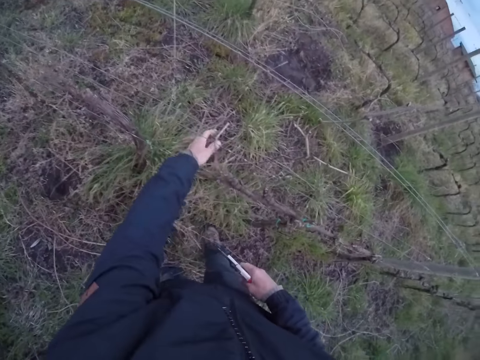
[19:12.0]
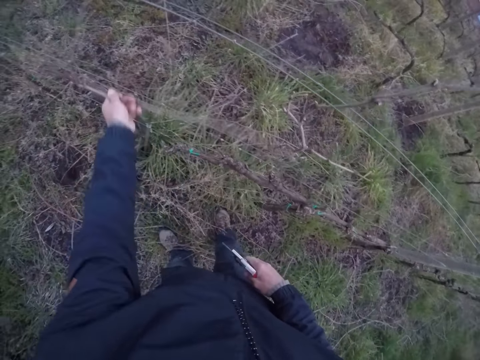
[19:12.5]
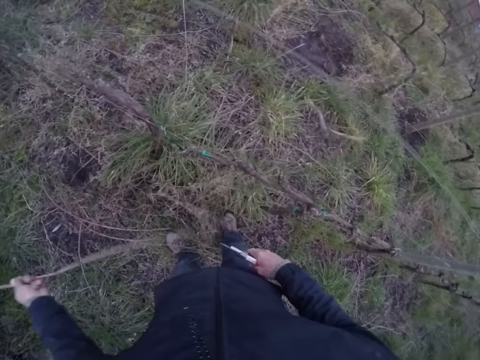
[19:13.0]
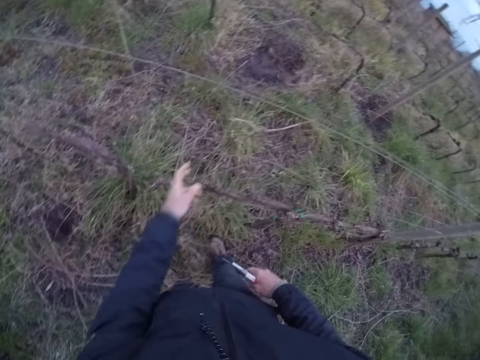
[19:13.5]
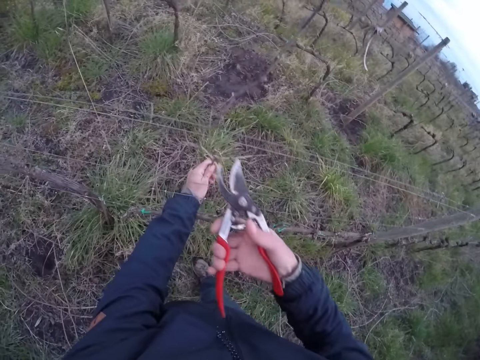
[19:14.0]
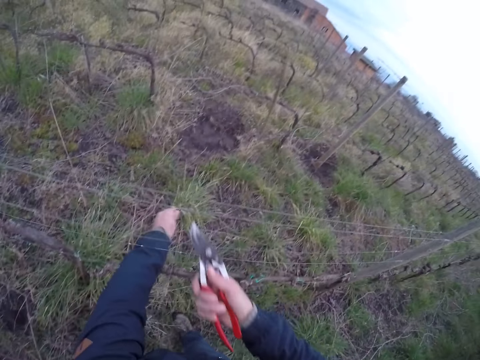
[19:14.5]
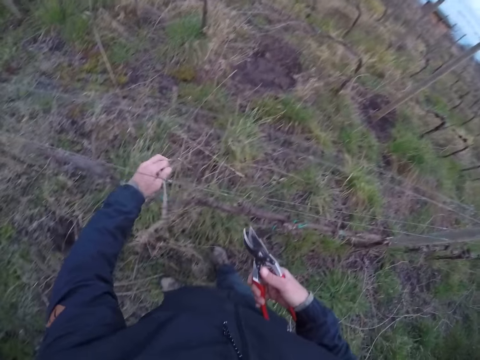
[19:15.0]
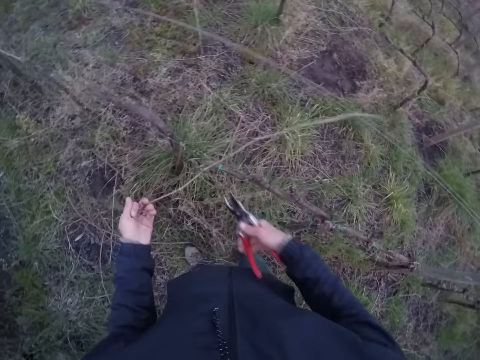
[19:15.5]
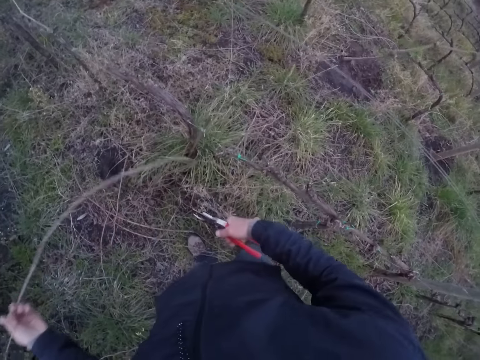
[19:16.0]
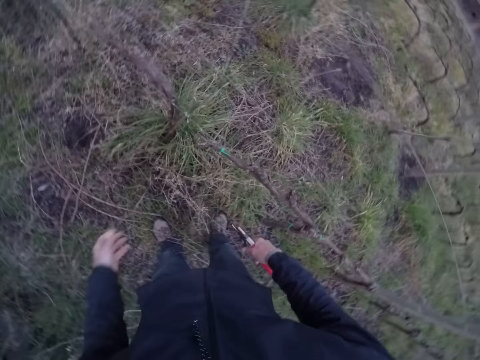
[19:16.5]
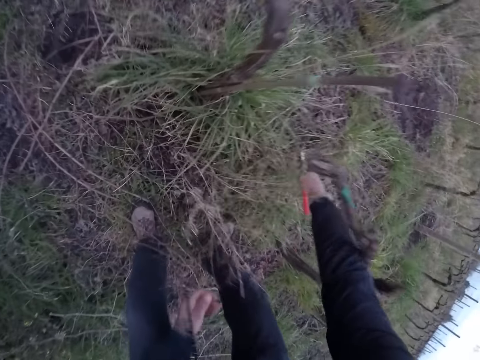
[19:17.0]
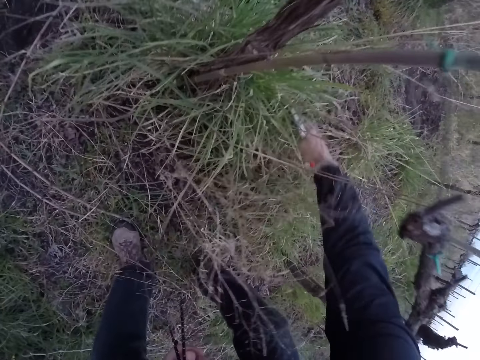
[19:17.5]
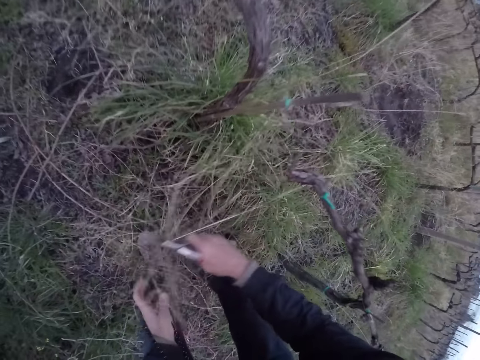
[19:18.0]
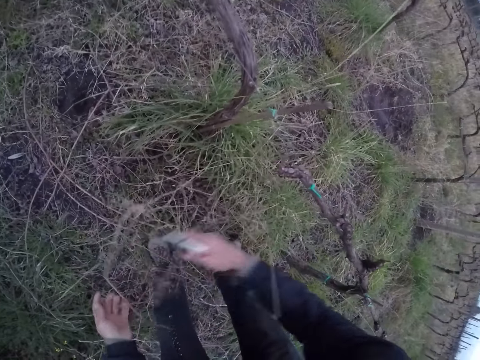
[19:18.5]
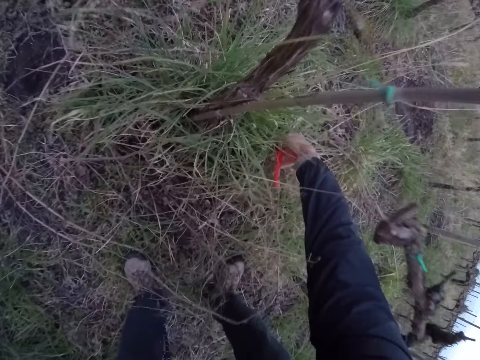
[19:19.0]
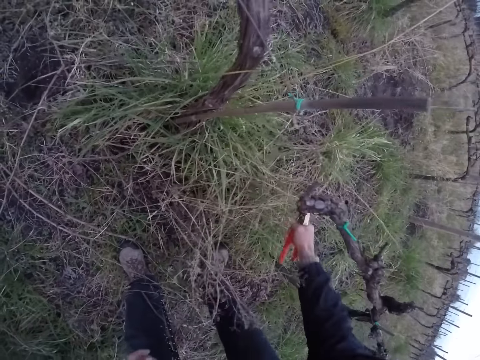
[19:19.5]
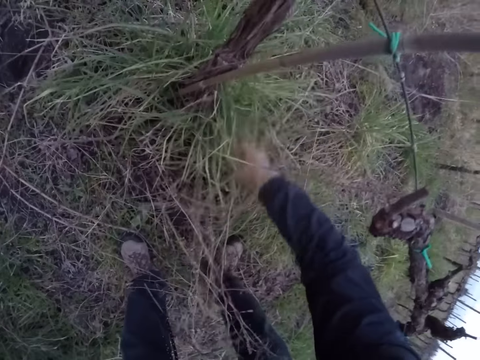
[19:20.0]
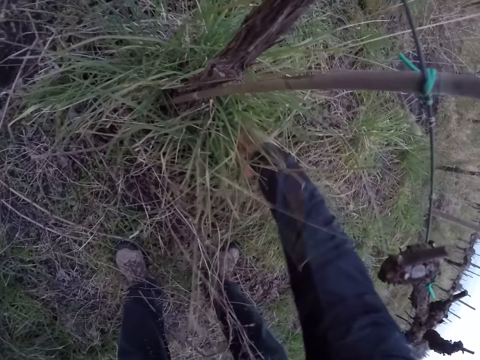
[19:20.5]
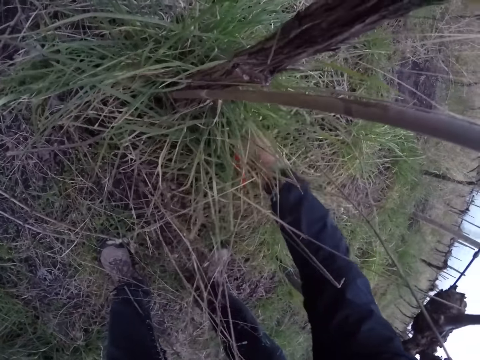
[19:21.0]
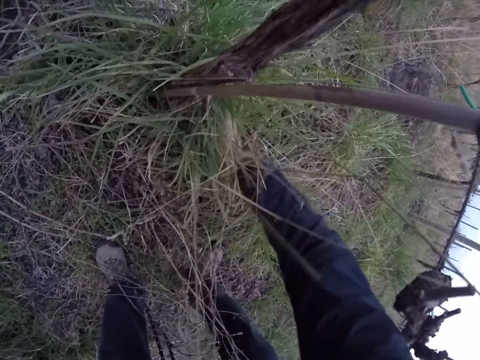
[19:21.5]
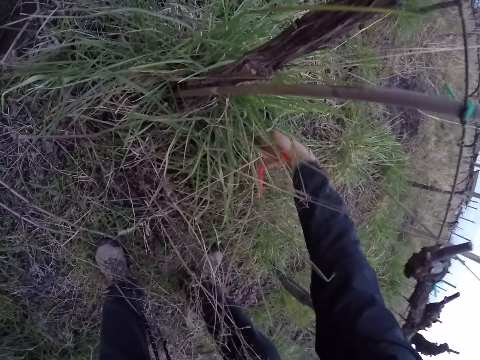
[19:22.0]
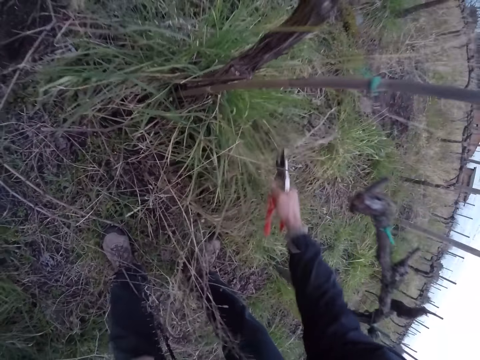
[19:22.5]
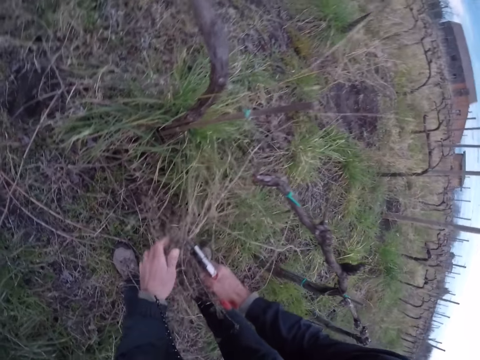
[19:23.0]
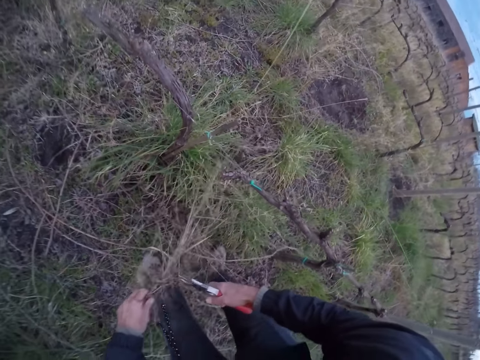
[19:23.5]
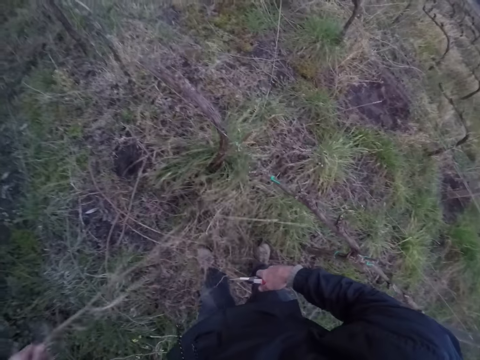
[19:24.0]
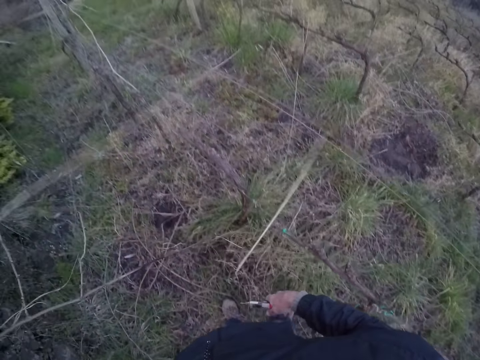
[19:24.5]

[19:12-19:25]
The camera wearer takes a twig from the line with his left hand. He pulls a branch. He throws the twig in his left hand to the ground. He holds the branch. He takes a twig from the line with his left hand. He cuts the twig with the secateurs in his right hand. He throws the twig in his left hand to the ground. He cuts the branch. He takes twigs from the ground with his left hand. He holds the twigs with his left hand. He pulls the branch.

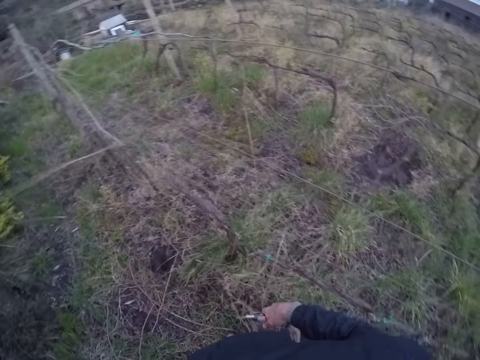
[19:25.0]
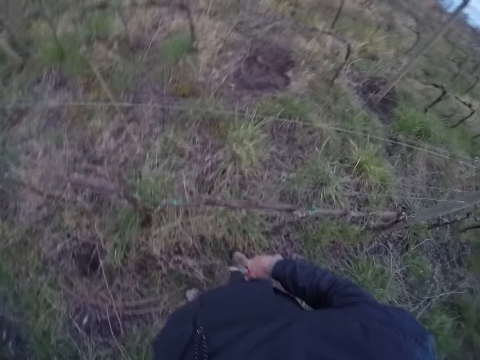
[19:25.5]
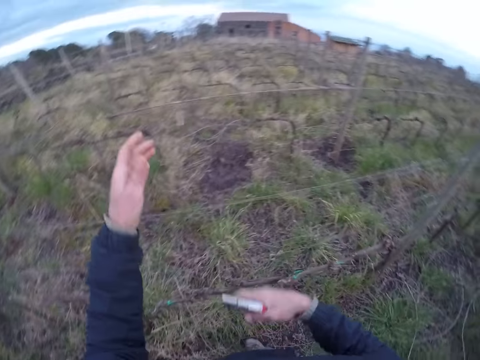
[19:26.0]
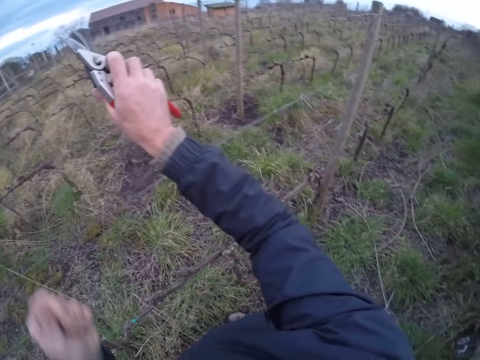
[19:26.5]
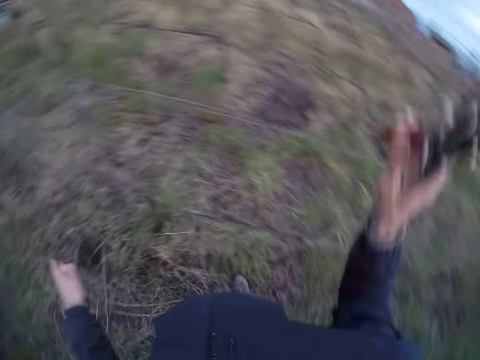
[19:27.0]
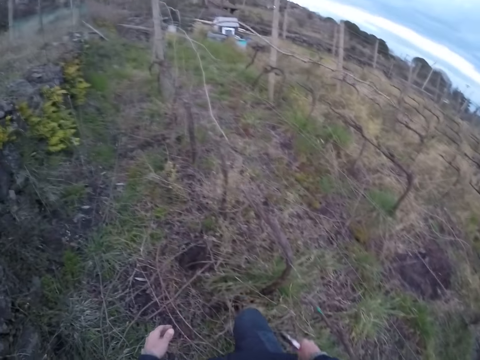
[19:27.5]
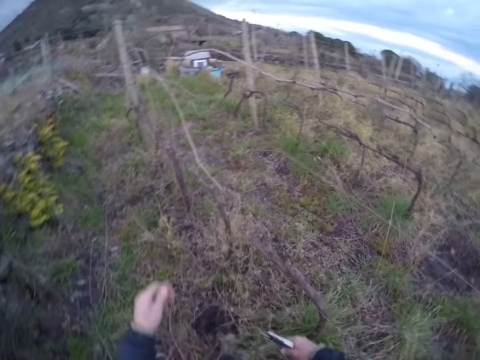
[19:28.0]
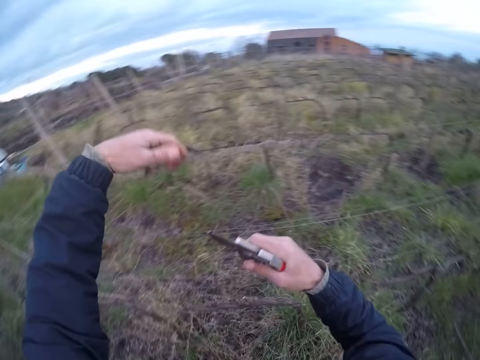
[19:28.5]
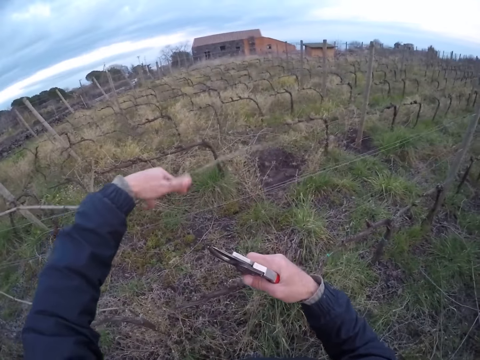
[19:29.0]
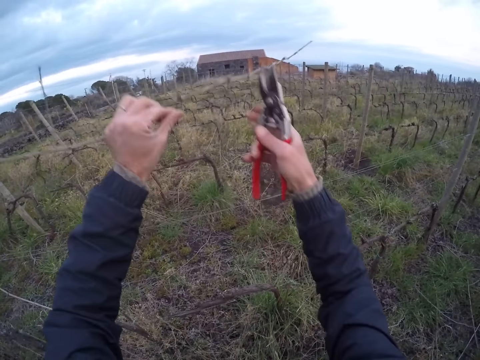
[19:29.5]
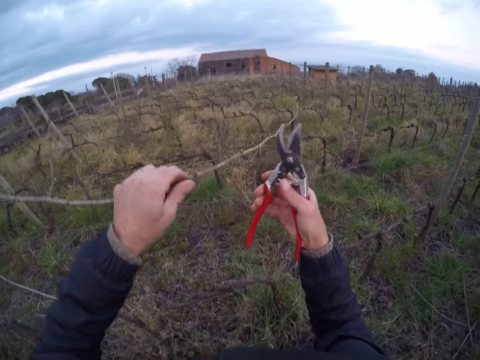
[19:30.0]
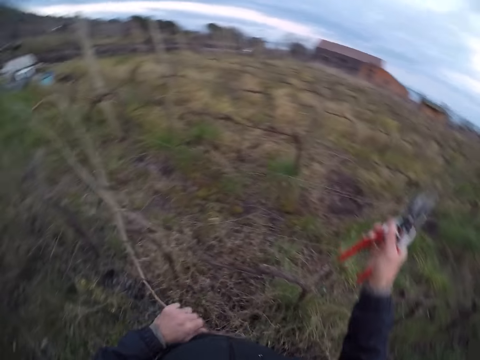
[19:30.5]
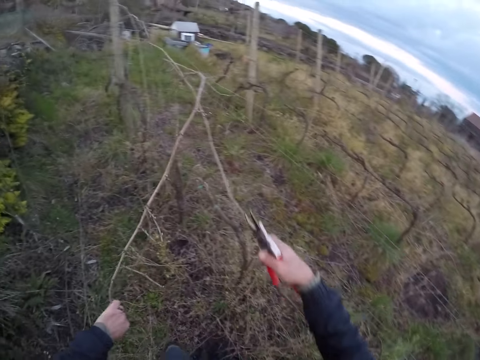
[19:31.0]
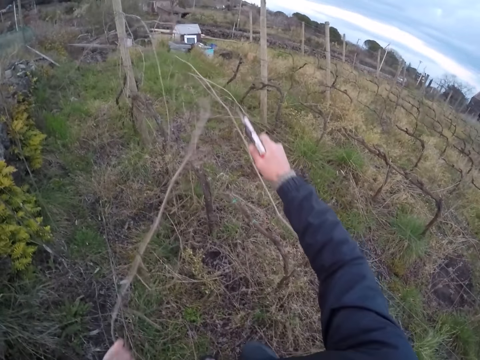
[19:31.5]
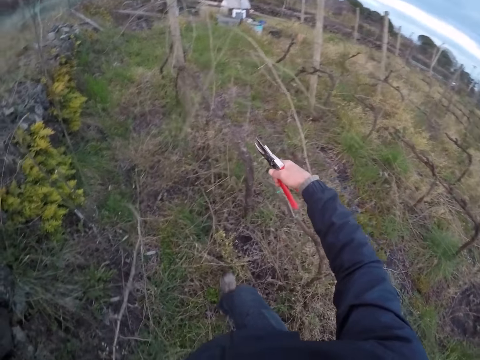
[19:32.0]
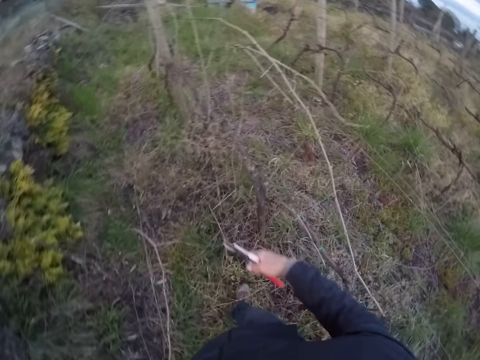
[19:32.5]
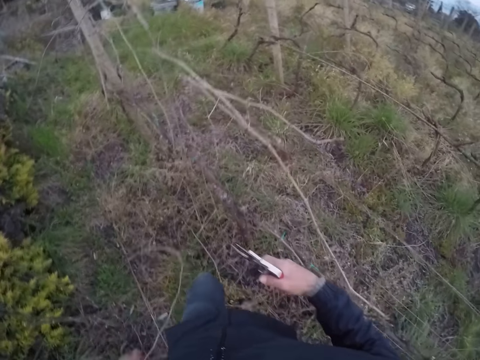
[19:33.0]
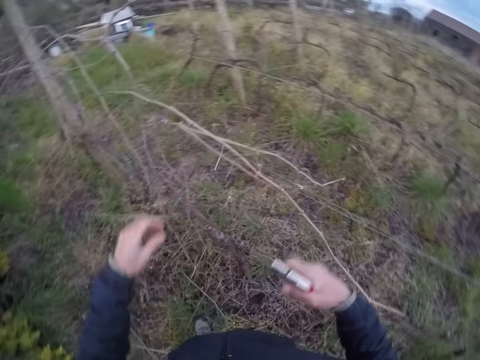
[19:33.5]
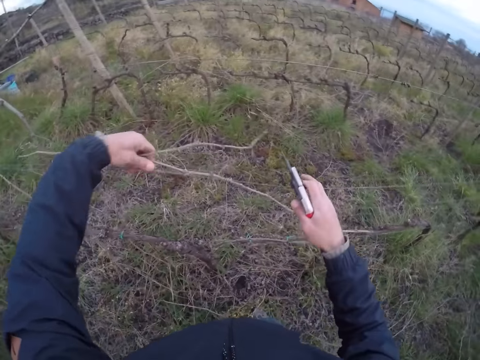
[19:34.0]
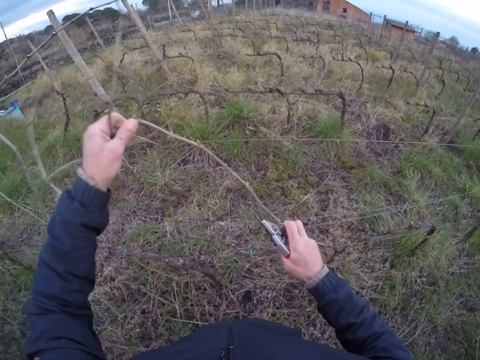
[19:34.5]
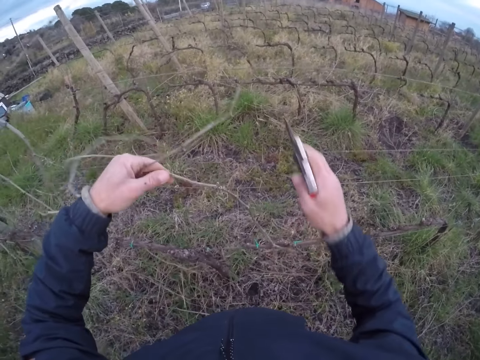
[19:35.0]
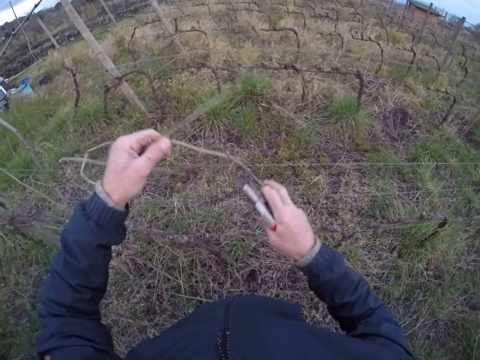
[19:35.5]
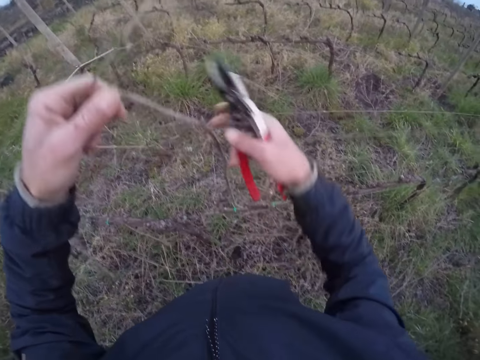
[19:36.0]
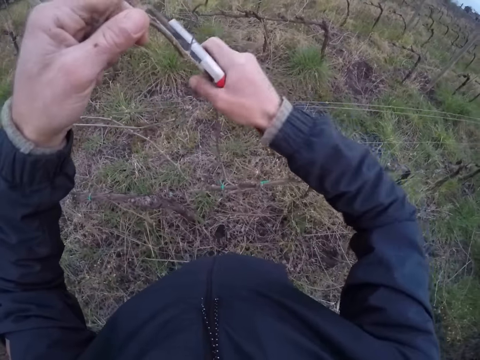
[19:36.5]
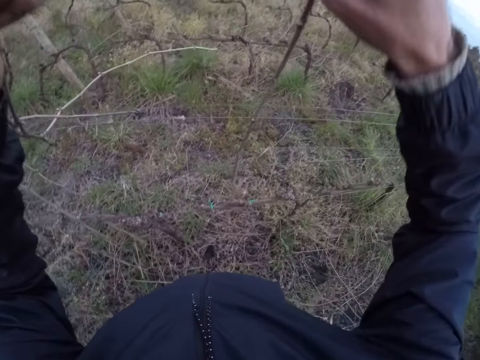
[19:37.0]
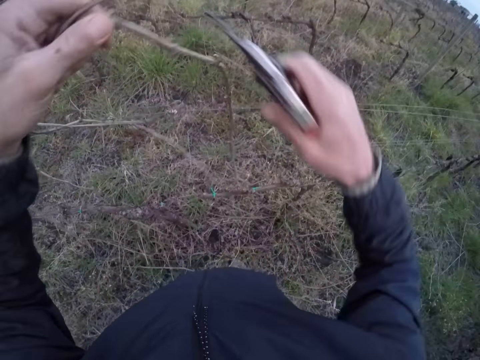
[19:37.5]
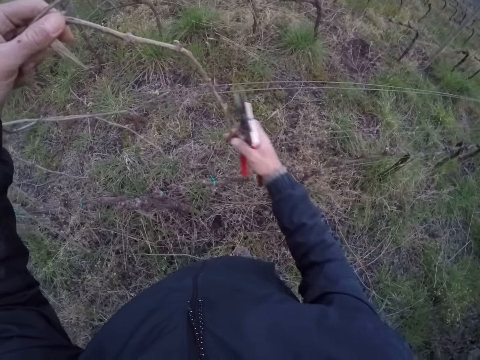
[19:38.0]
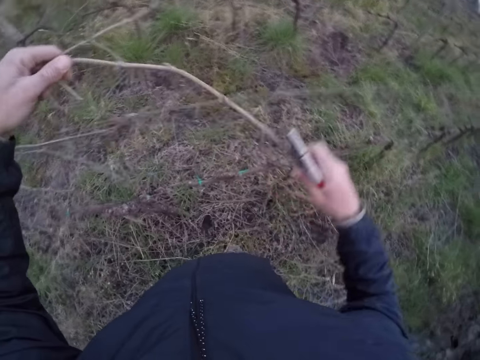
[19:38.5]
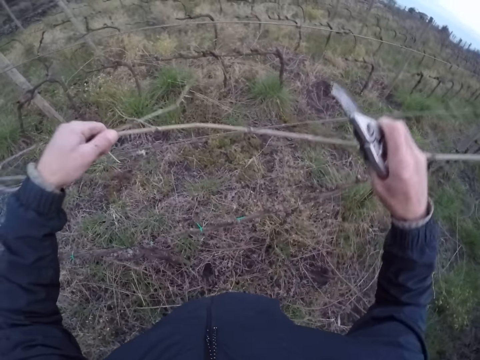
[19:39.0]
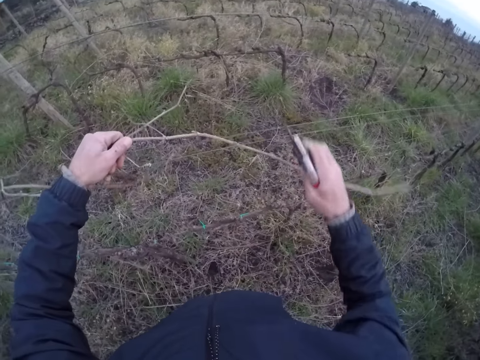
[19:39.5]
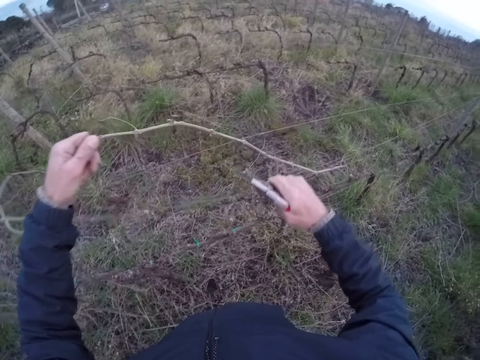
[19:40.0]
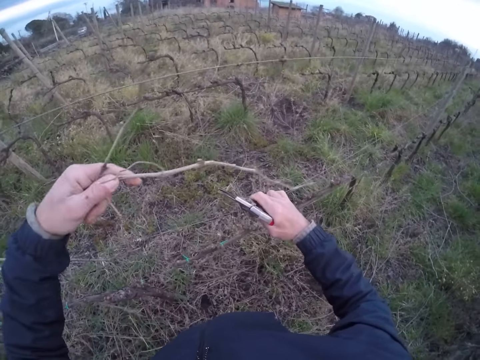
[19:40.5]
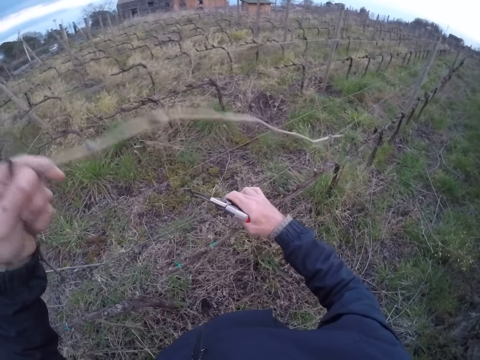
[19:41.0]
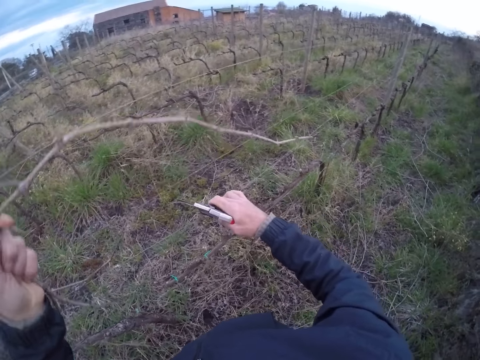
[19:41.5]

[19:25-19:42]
The camera wearer throws a branch. He takes a twig from the line with his left hand. He pulls the branch. He throws the twig in his left hand to the ground. He walks. He takes a twig from the line with his left hand. He pulls the branch. He cuts the twig with the secateurs in his right hand. He throws the twig in his left hand to the ground. He takes two twigs from the line with his left hand. He pulls a twig with his right hand.
